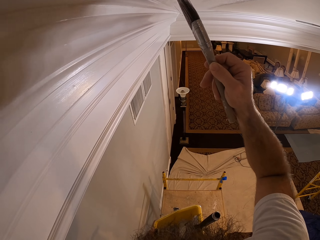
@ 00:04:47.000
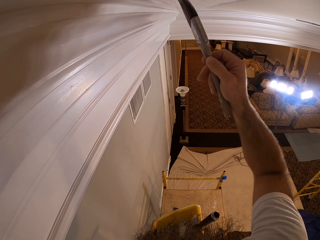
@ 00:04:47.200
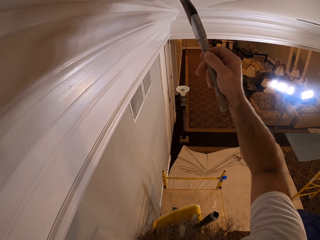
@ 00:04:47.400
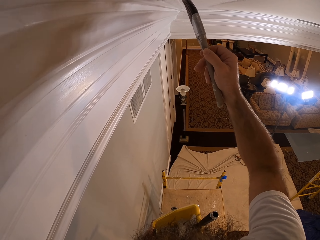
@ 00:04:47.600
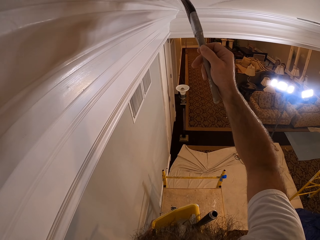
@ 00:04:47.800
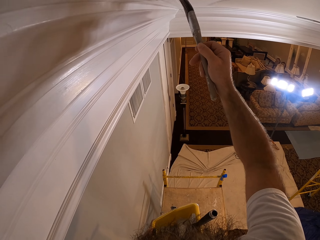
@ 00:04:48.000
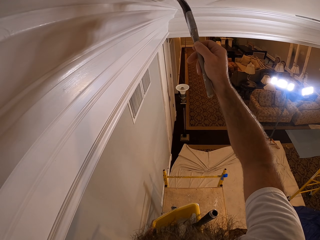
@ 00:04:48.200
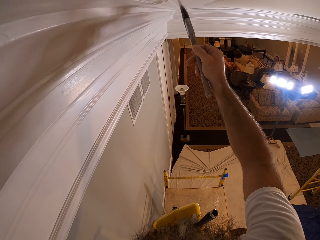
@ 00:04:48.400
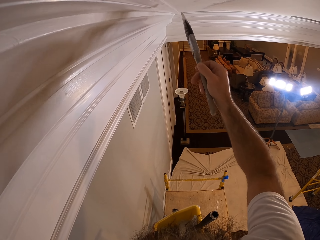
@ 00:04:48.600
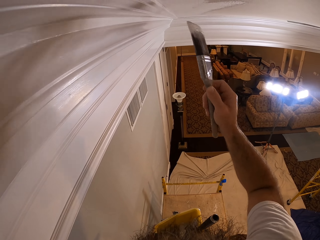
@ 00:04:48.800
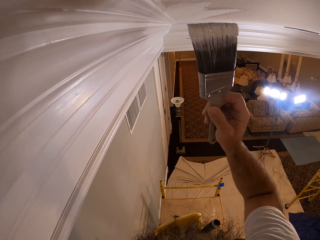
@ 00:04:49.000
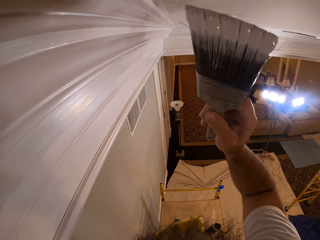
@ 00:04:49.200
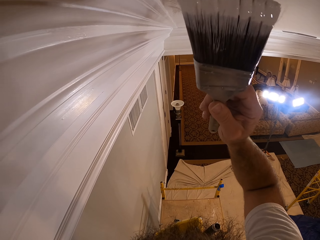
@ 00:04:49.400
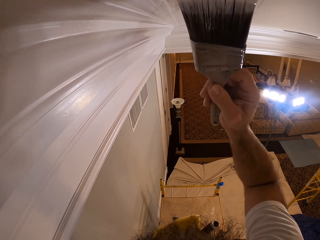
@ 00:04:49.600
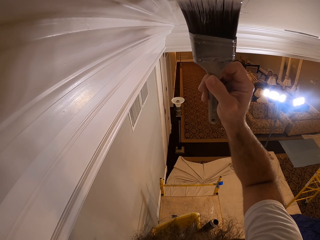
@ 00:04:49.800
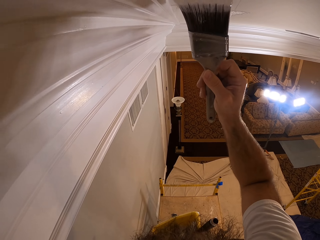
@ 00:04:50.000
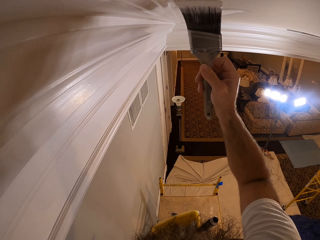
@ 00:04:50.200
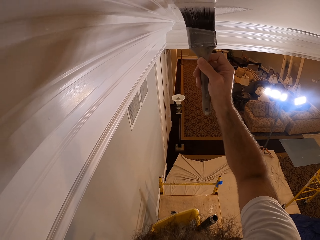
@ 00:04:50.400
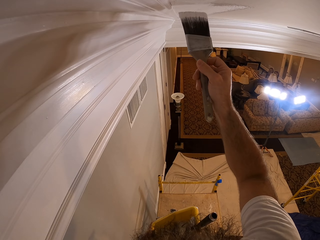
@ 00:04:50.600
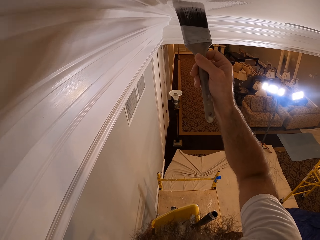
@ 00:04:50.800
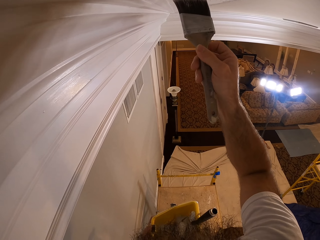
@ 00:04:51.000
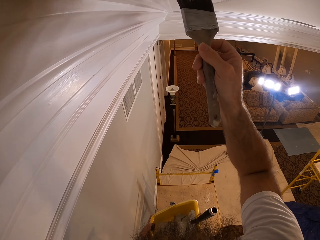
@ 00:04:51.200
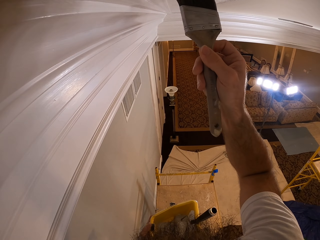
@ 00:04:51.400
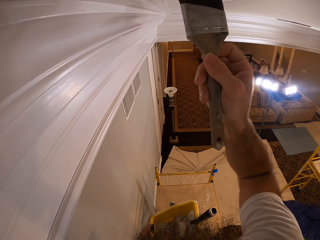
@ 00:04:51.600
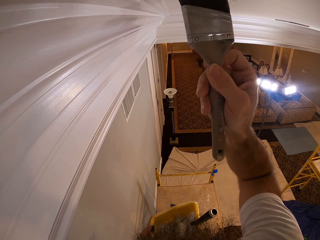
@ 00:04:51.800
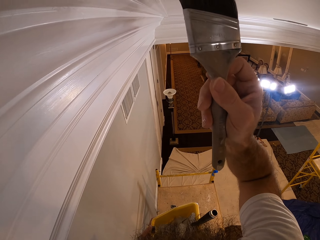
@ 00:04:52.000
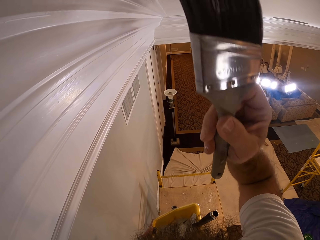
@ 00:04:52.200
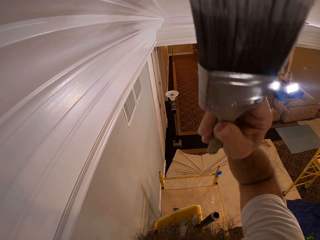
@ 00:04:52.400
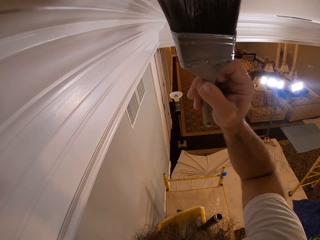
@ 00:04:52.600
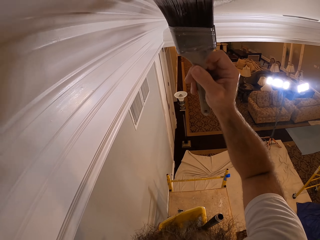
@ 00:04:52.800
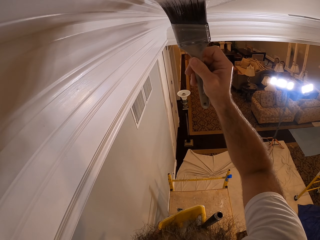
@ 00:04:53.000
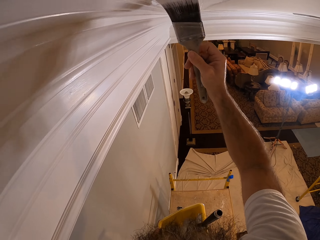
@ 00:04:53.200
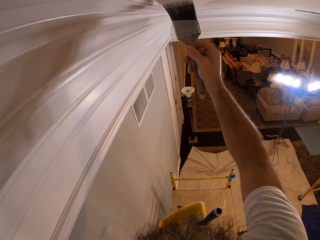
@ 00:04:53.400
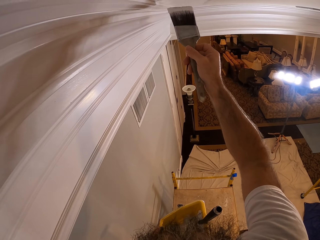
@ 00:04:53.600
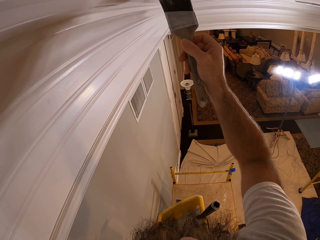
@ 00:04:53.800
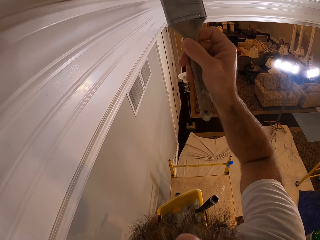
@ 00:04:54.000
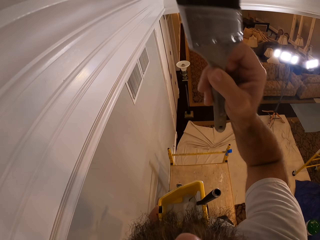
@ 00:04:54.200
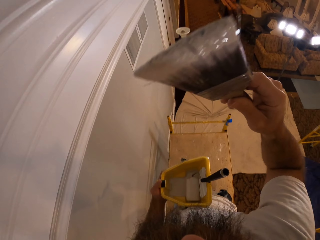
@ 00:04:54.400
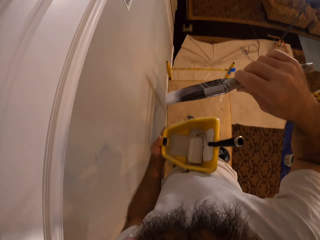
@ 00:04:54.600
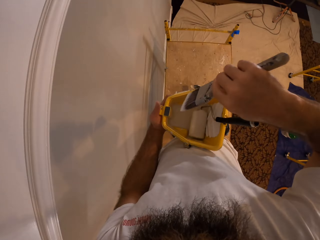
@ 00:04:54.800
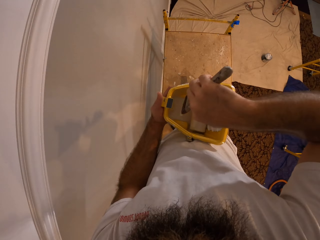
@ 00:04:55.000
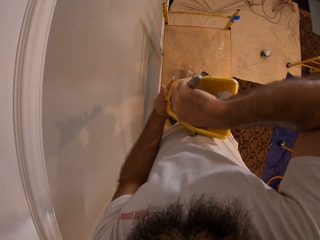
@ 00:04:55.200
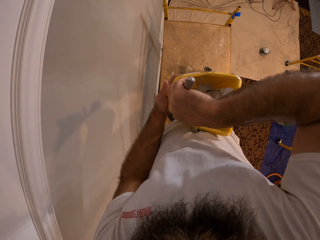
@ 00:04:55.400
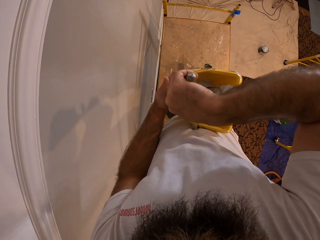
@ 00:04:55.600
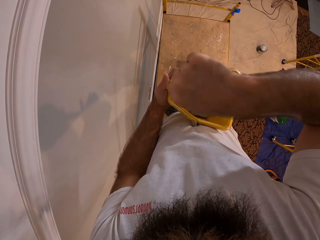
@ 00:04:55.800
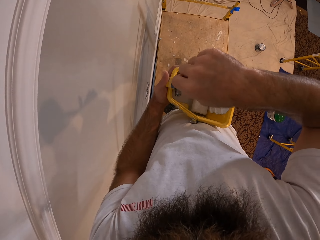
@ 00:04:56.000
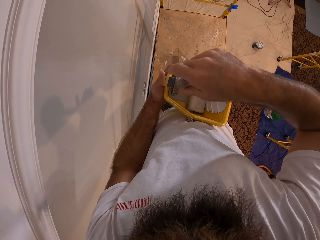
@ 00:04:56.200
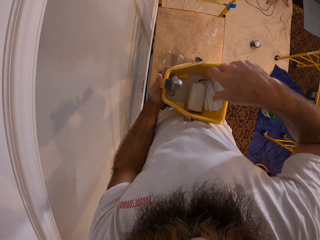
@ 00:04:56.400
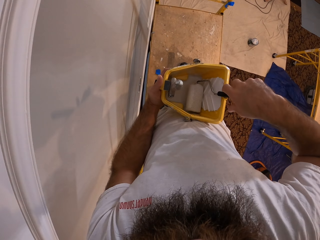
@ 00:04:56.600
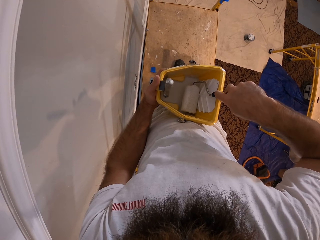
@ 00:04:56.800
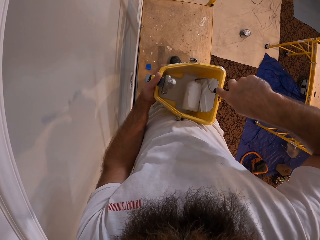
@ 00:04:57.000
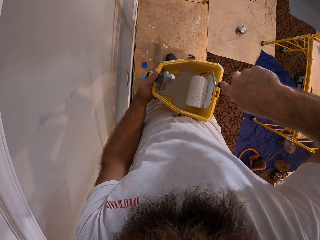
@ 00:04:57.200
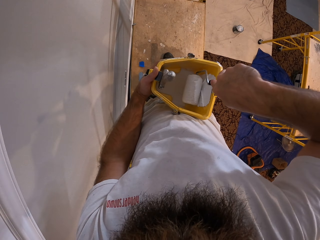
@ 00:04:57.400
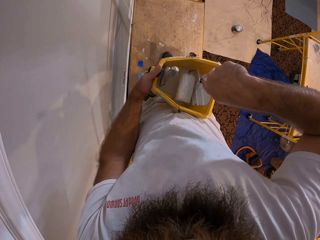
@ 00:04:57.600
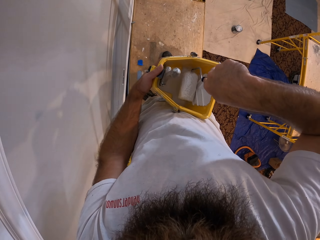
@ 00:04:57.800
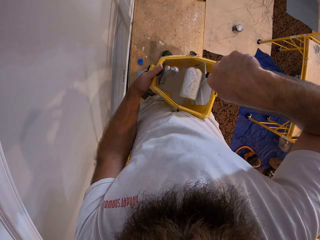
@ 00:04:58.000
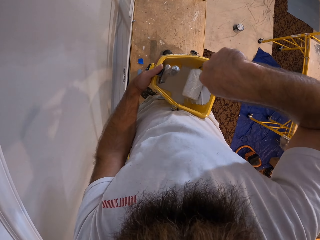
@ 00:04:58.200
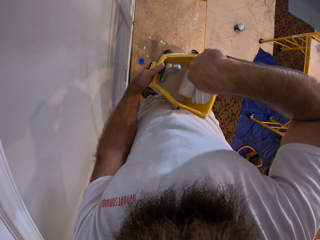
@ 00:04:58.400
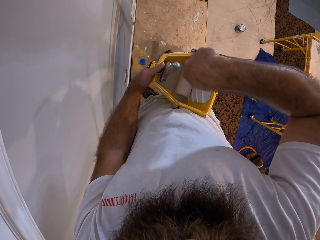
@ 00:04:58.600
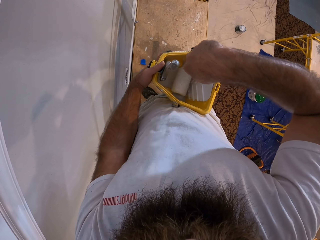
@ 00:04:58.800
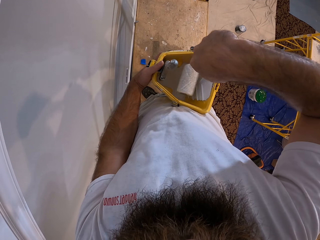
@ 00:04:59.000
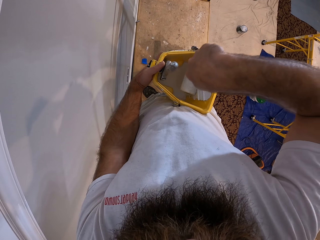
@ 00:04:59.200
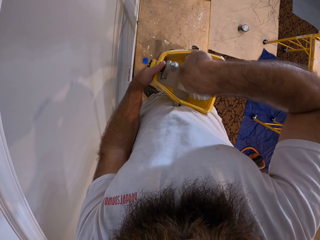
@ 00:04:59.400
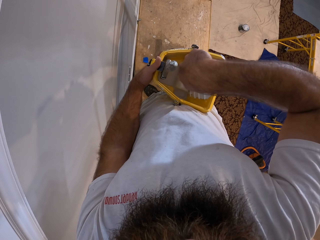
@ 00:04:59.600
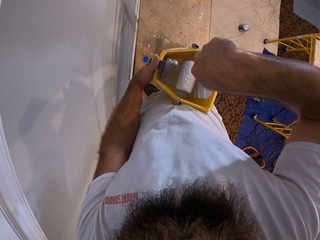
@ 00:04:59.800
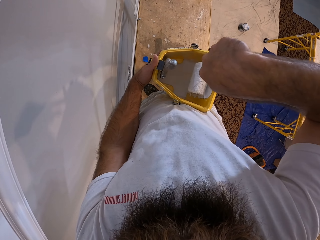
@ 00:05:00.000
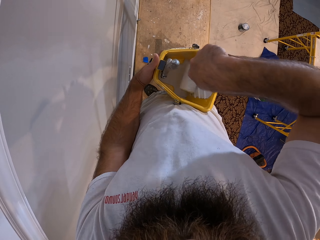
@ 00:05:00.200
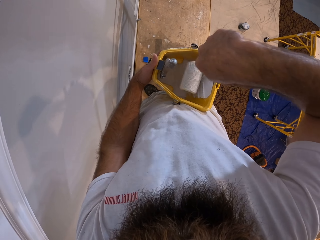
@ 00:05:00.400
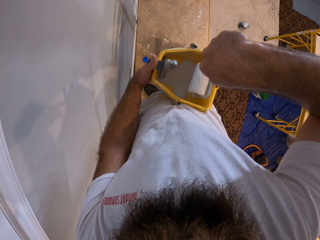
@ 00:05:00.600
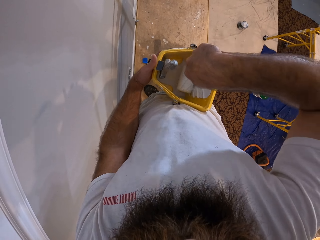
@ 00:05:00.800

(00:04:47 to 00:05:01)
The camera wearer drops the paintbrush into the bucket of paint with his right hand. He dips the paintbrush into the paint. He rubs the paint roller brush in the bucket of paint with his right hand. He picks up the roller and rolls the roller to the paint.

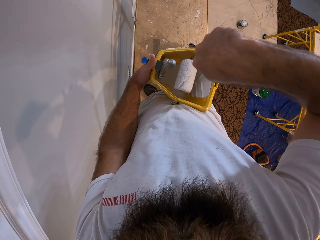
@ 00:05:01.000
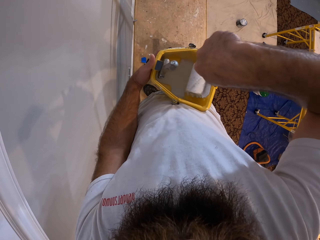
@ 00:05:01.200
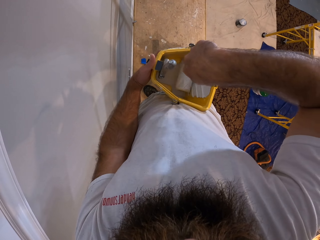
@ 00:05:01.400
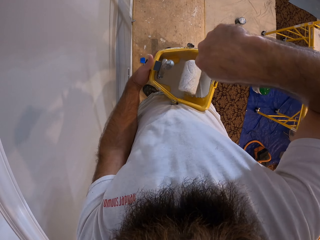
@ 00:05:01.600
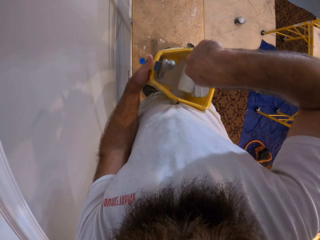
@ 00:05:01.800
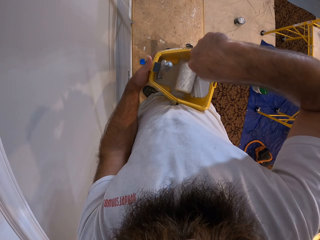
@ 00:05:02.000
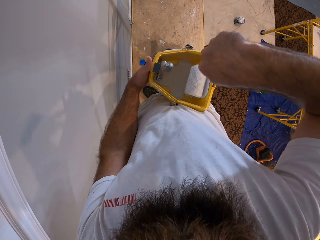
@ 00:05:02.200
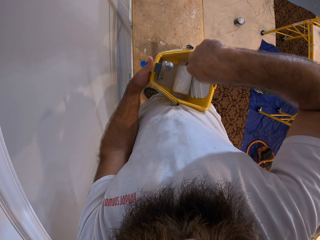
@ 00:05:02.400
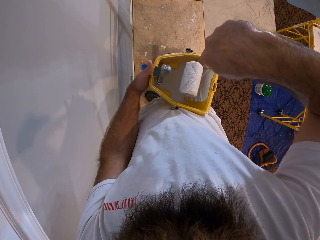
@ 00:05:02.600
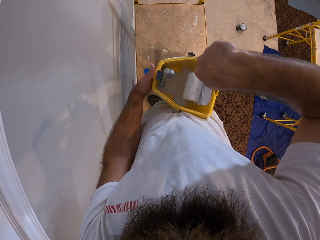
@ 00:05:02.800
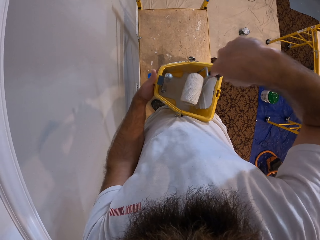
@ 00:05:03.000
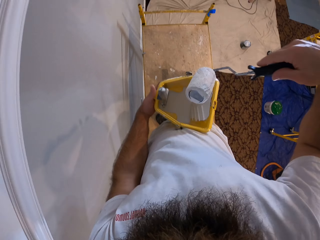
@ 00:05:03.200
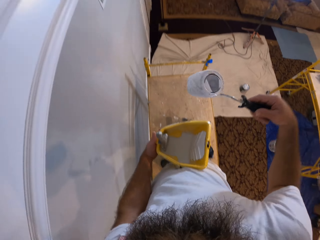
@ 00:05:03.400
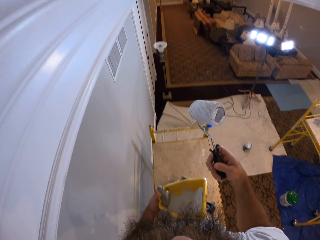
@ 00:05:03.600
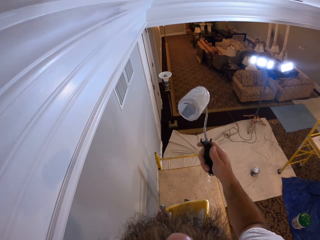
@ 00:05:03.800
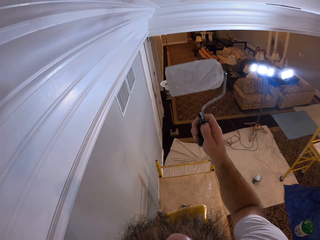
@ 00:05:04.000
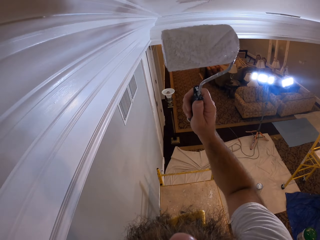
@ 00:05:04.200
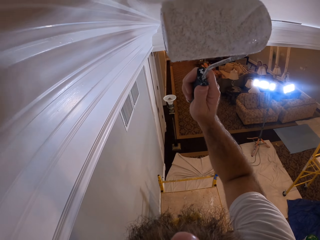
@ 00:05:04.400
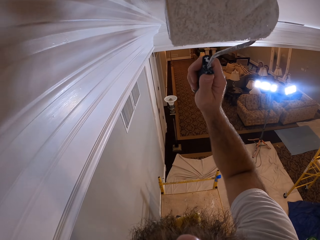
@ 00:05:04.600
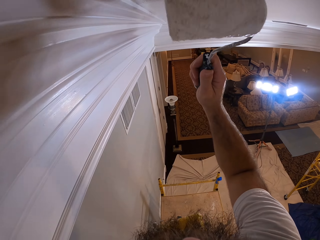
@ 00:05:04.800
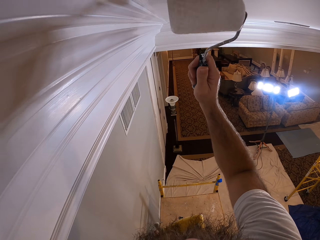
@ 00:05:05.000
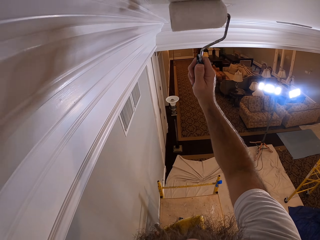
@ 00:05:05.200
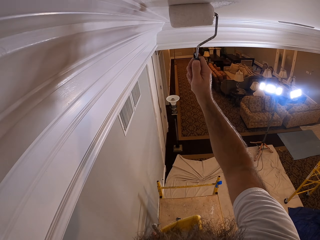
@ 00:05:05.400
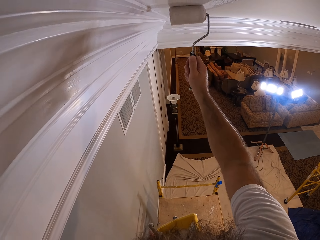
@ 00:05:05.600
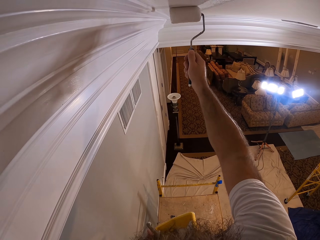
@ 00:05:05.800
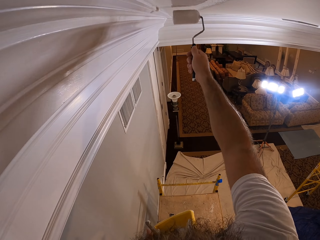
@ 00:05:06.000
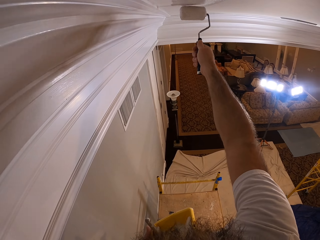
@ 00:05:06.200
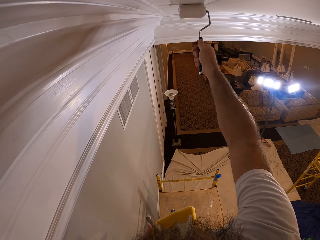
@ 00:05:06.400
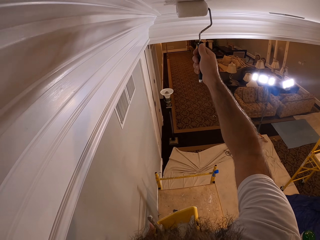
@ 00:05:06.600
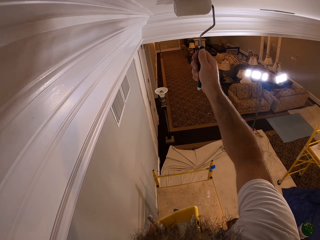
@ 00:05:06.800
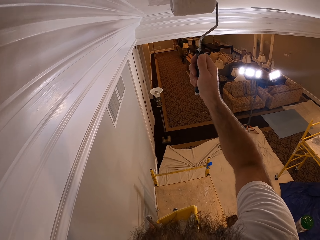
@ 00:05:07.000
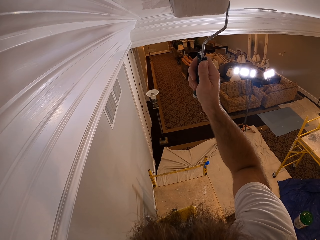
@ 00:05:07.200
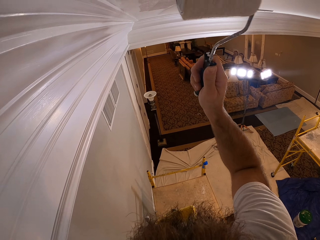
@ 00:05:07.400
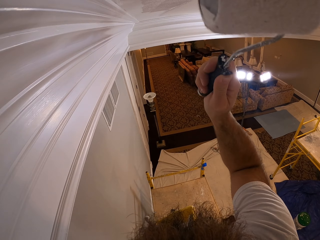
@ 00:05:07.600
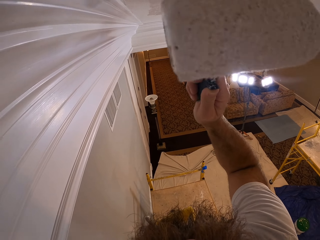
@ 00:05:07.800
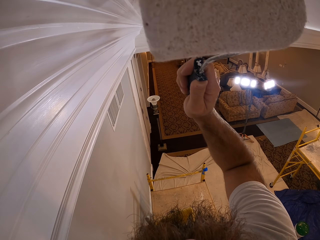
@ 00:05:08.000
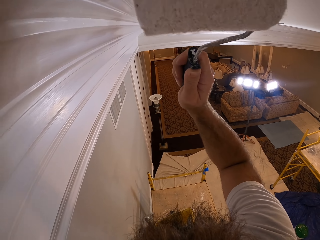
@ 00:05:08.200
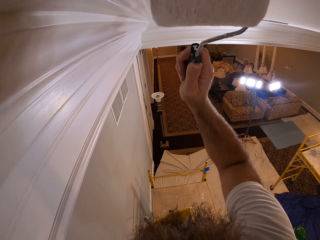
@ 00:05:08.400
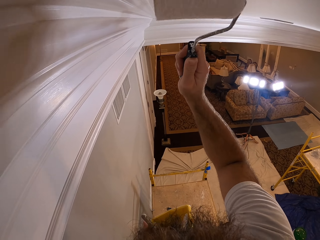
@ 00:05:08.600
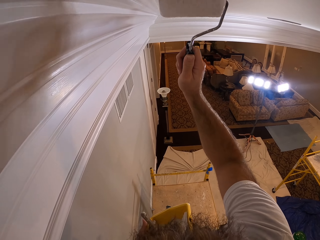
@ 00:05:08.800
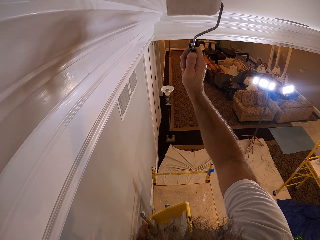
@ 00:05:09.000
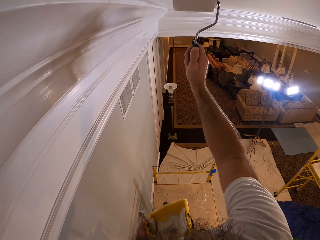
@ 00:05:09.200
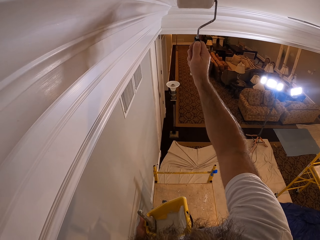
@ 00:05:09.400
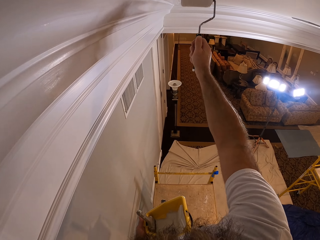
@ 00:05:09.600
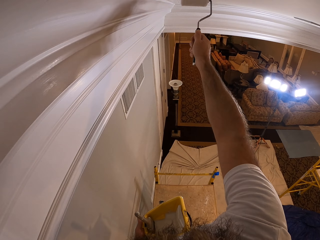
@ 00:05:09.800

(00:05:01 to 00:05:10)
The camera wearer paints the ceiling with the paint roller brush in his right hand.
